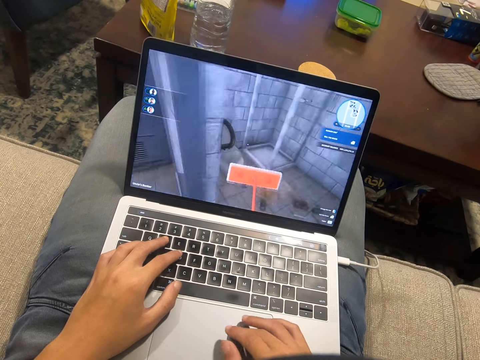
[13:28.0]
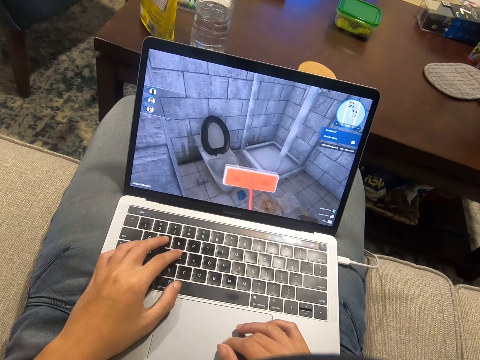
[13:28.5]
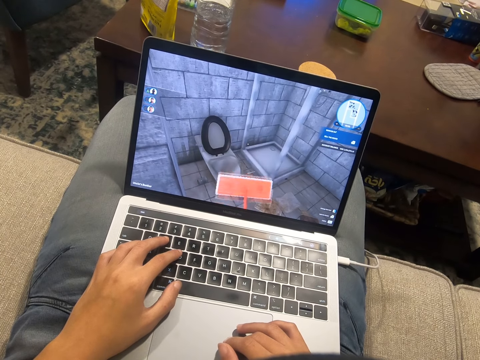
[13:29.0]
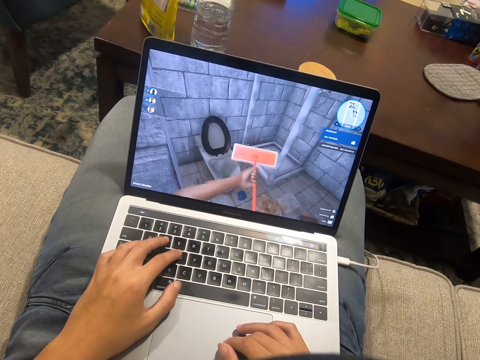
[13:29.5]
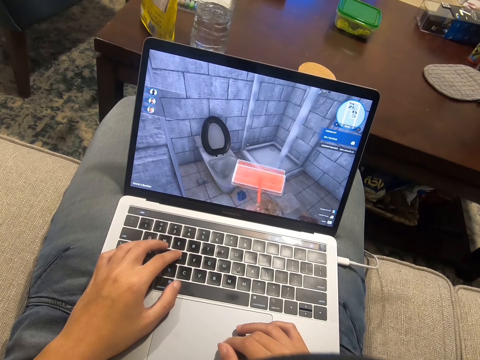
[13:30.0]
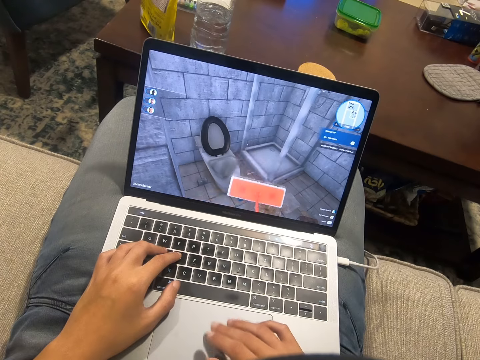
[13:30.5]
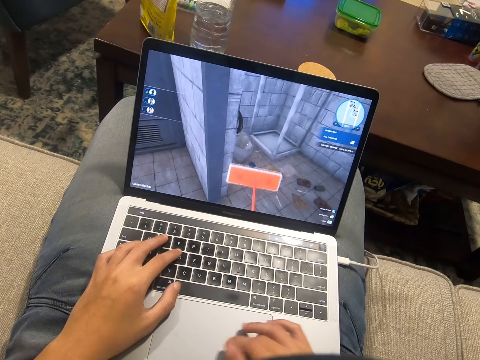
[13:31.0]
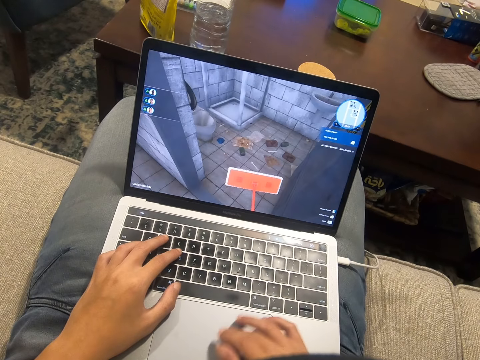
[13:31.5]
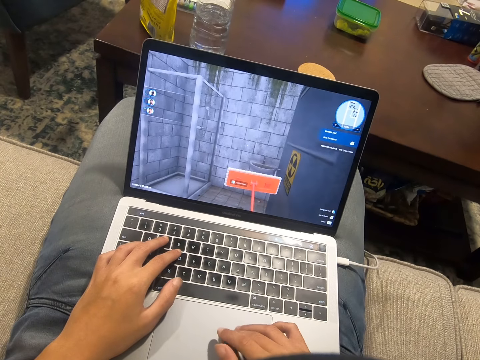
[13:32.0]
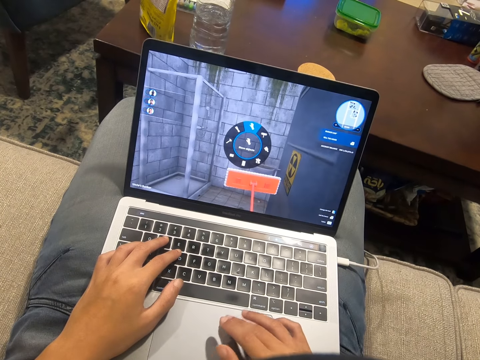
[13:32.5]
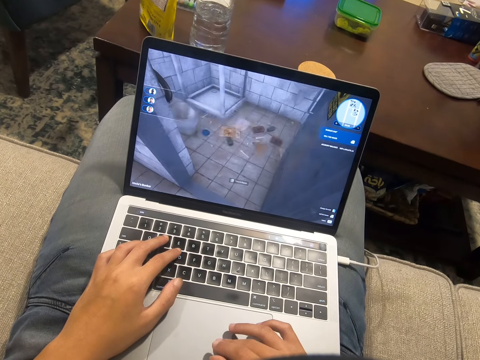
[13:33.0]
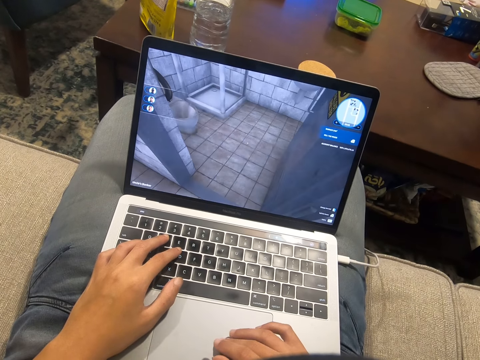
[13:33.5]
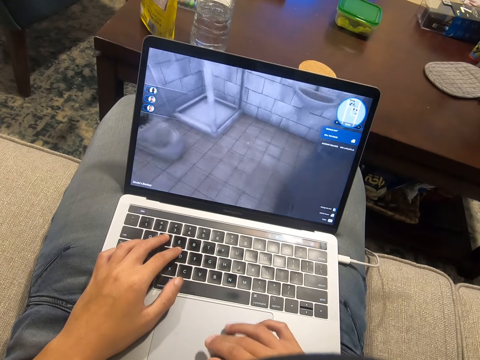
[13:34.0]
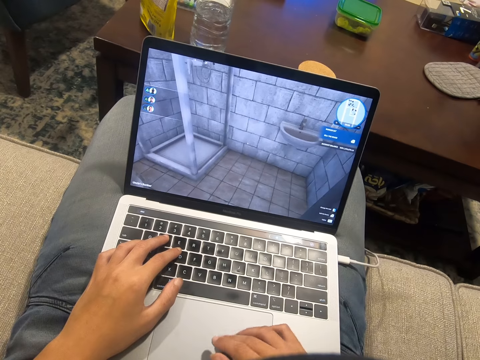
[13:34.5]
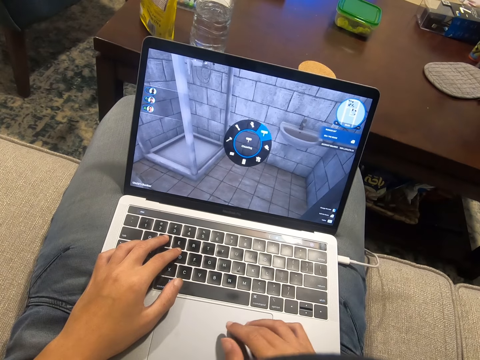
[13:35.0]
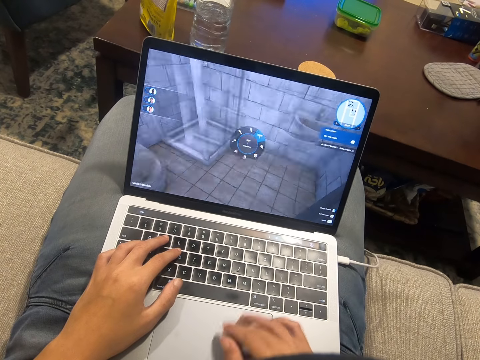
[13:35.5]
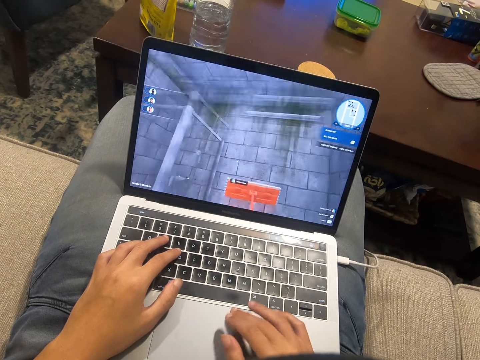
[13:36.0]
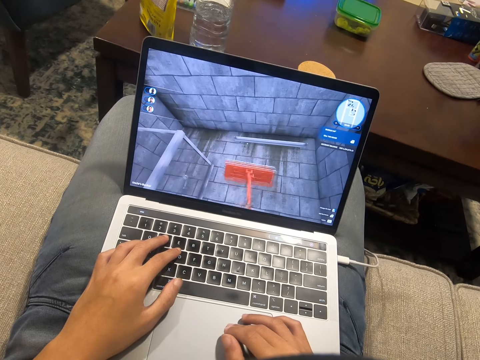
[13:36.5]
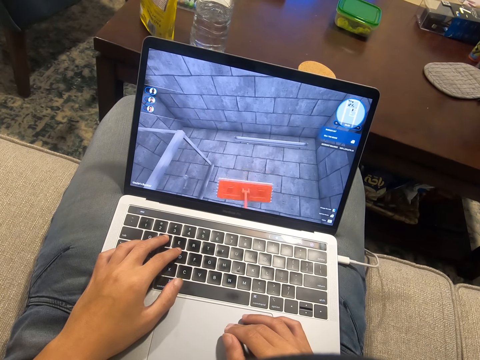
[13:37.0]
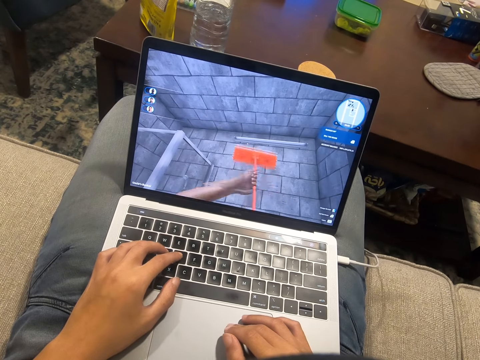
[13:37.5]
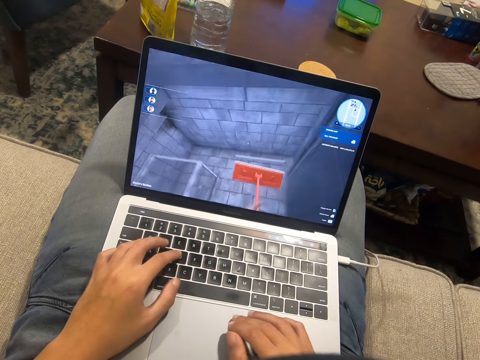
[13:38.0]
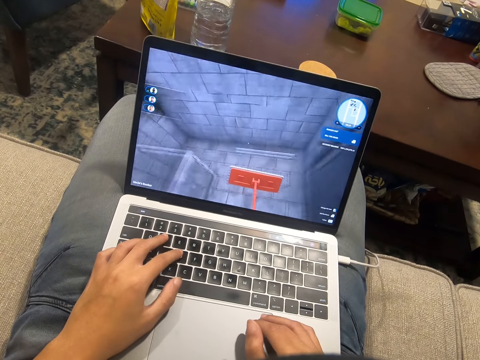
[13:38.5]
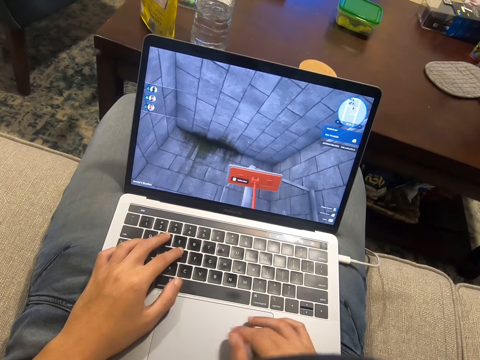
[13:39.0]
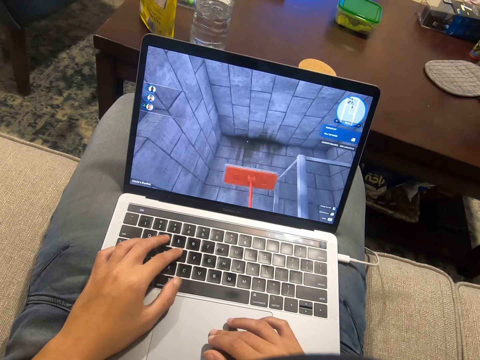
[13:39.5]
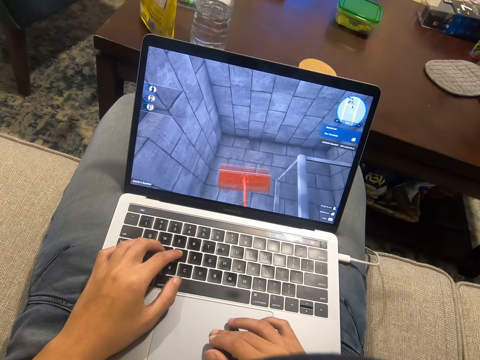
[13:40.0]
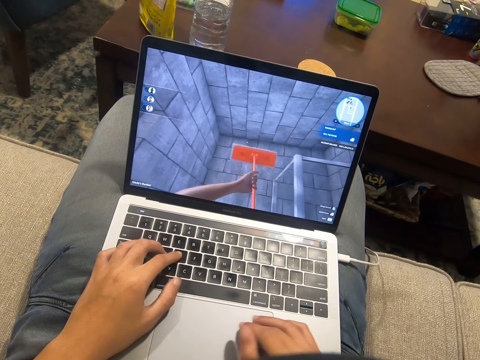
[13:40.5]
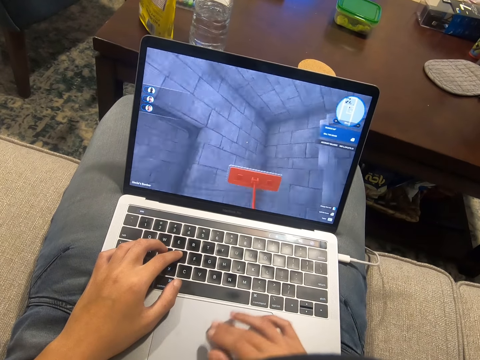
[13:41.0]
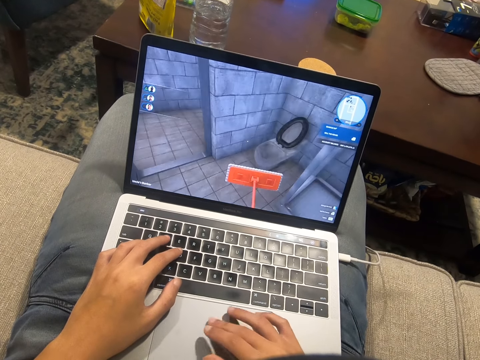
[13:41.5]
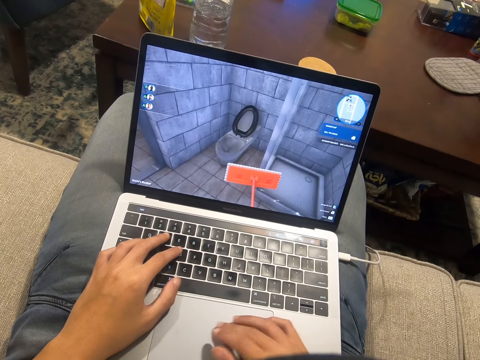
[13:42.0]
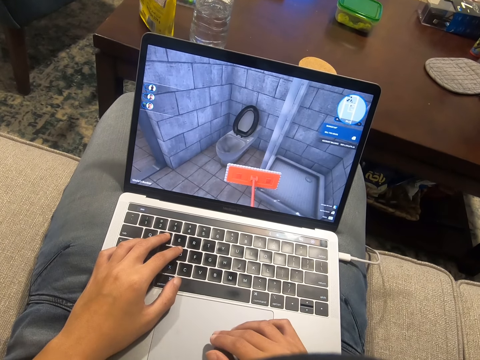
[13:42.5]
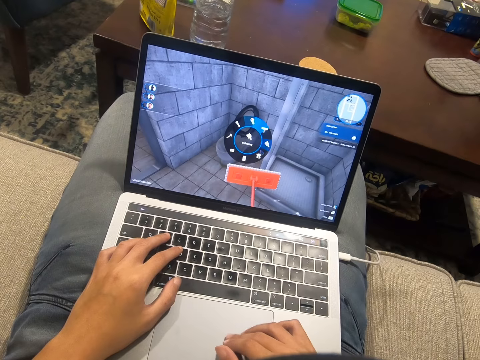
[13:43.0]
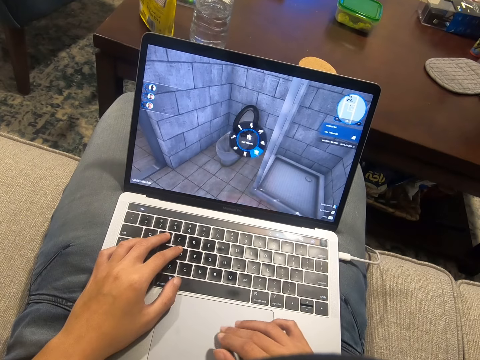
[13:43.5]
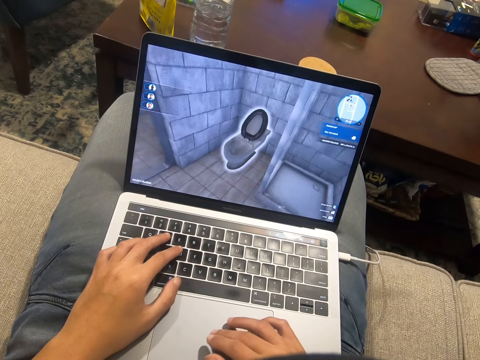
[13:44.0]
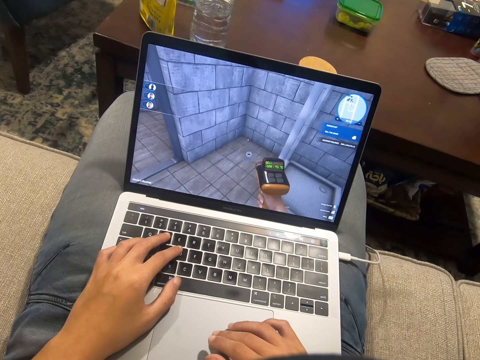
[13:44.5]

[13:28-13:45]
The camera wearer presses a key on the keyboard. They scroll on the laptop.

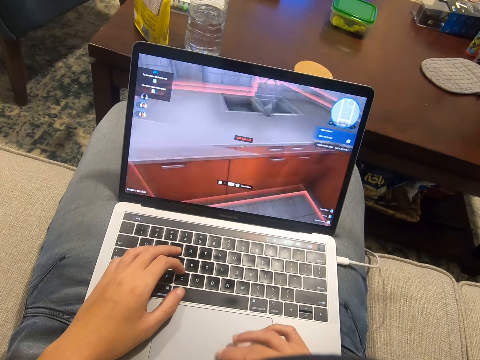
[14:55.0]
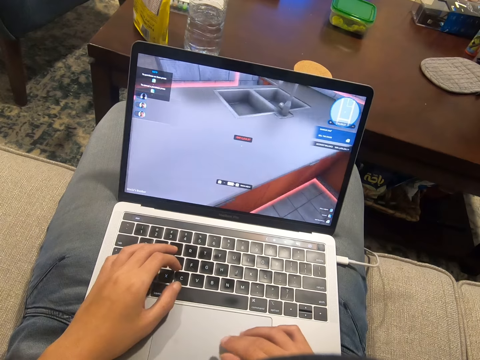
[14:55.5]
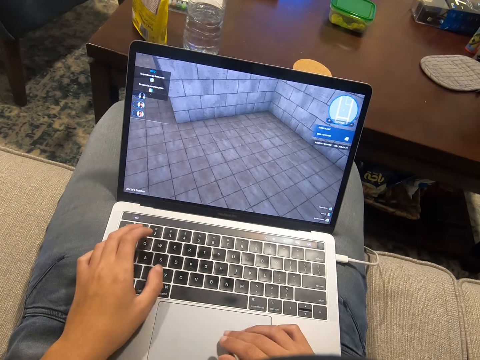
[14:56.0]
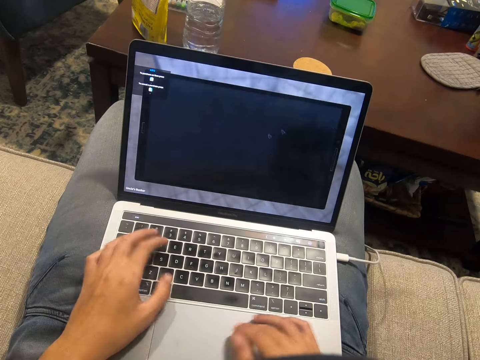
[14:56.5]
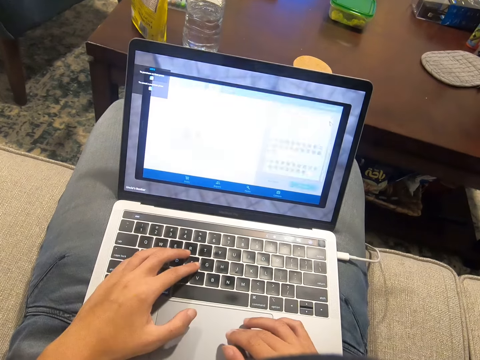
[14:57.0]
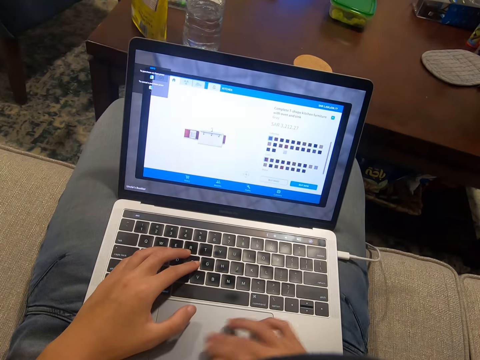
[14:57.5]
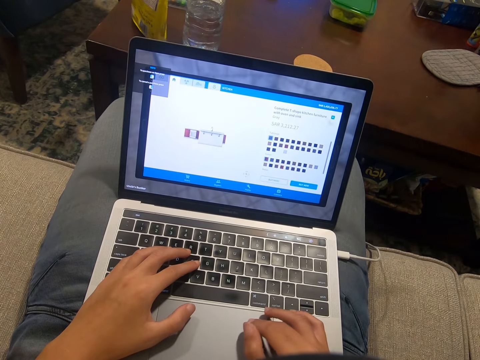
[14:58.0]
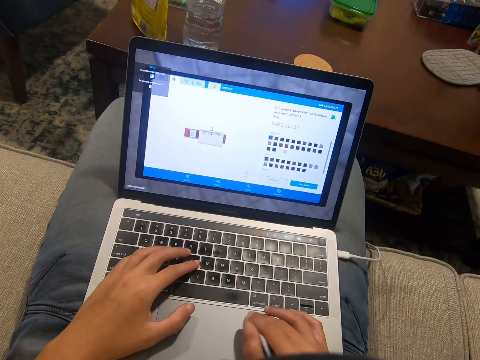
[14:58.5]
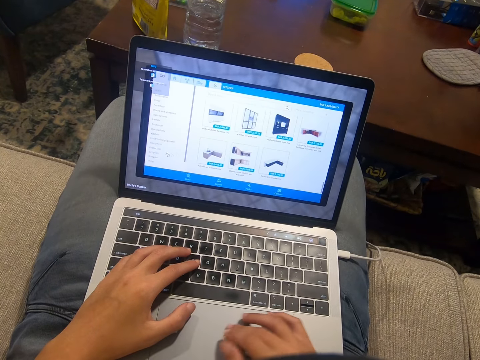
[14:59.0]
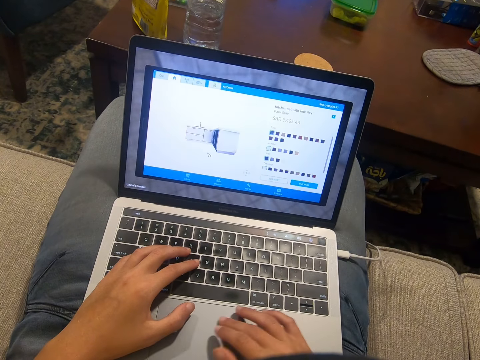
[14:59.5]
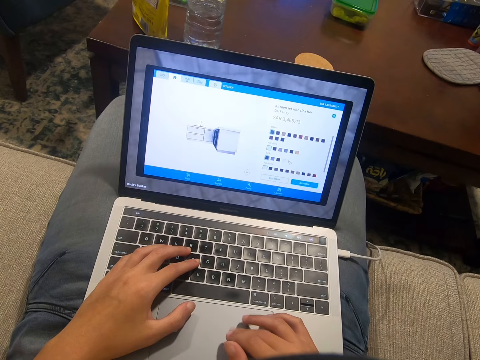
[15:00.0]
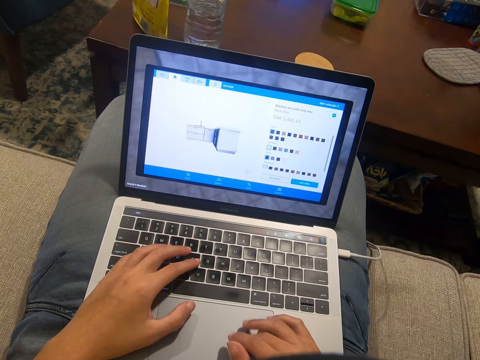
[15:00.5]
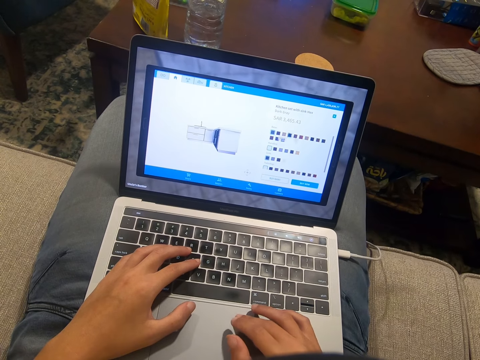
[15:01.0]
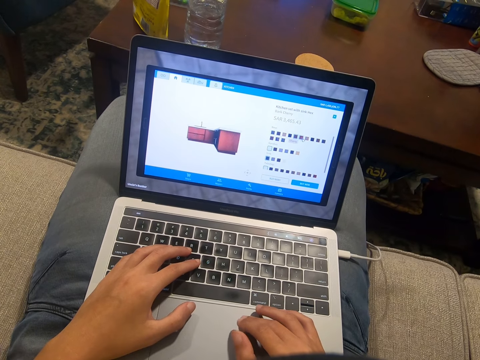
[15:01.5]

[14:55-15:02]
The camera wearer uses the laptop.
